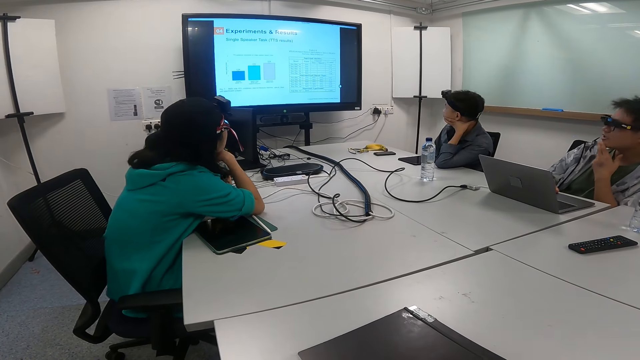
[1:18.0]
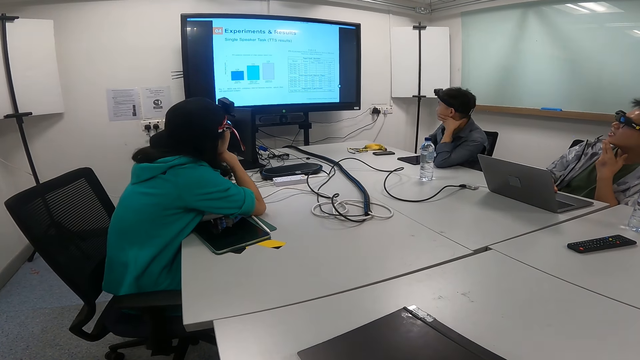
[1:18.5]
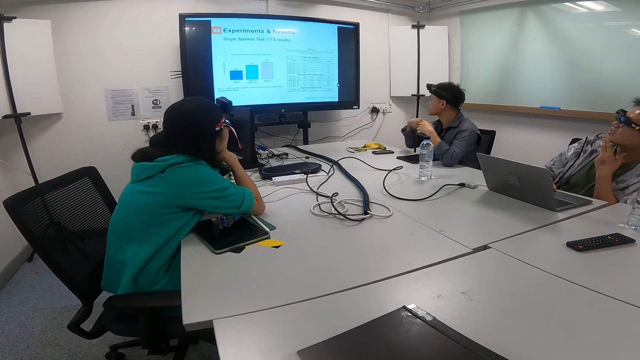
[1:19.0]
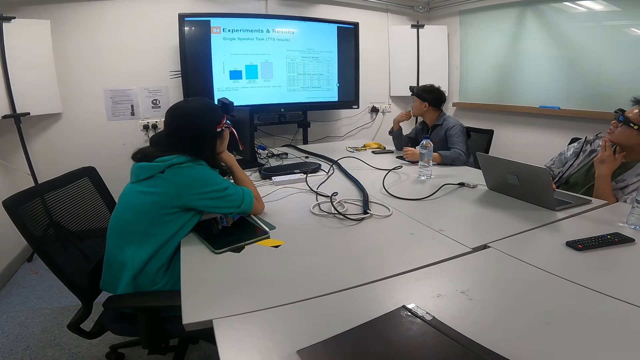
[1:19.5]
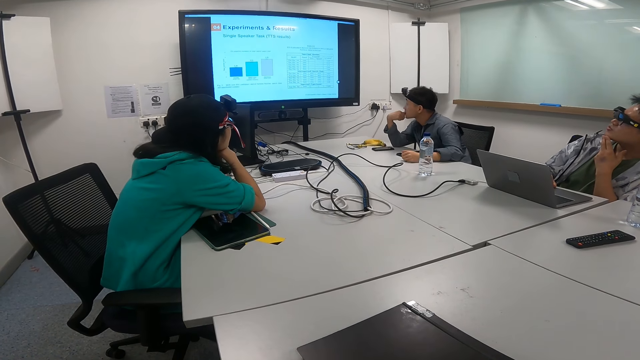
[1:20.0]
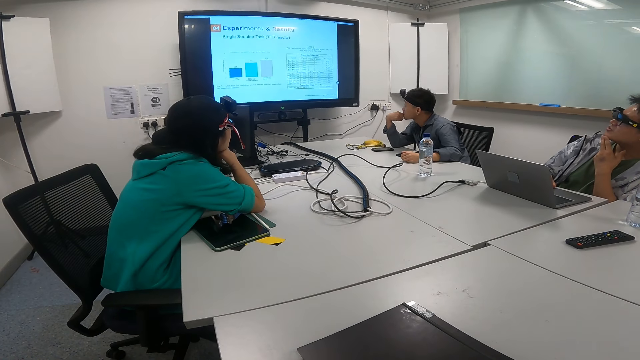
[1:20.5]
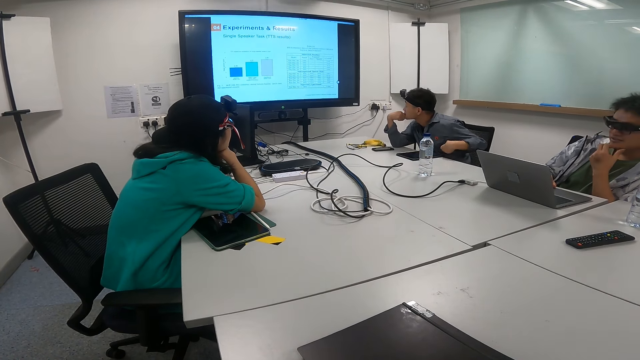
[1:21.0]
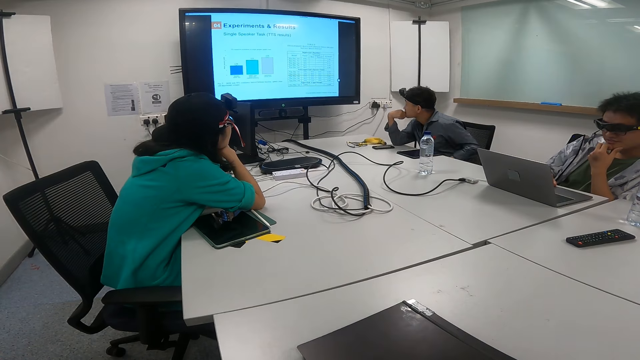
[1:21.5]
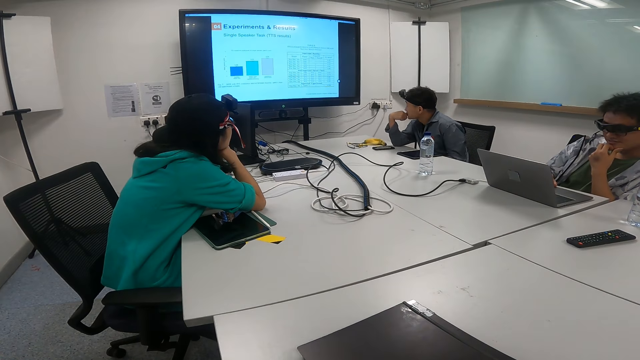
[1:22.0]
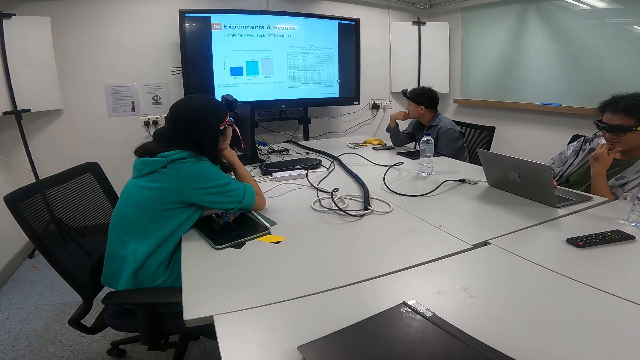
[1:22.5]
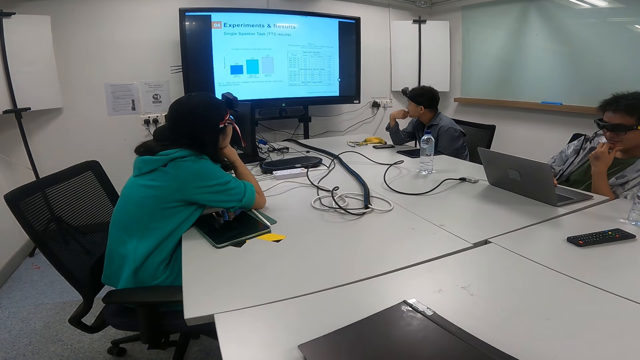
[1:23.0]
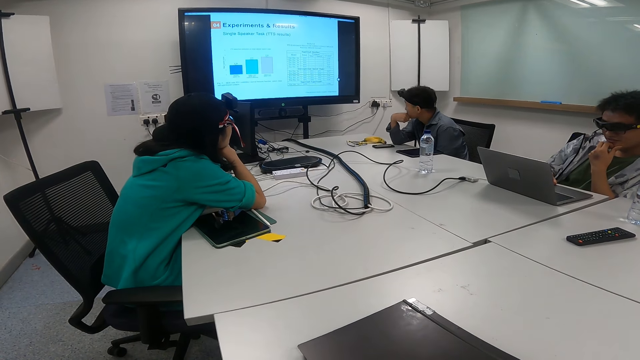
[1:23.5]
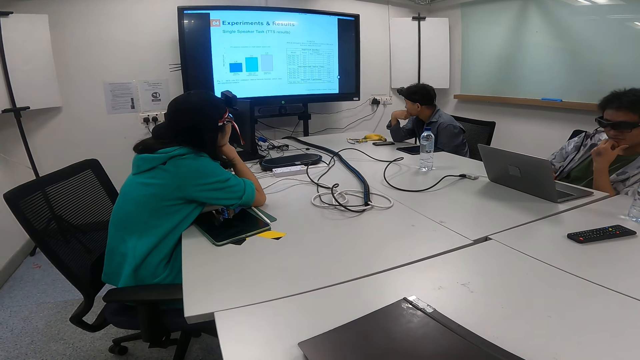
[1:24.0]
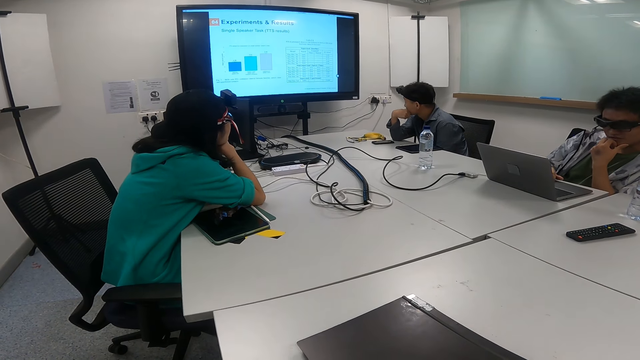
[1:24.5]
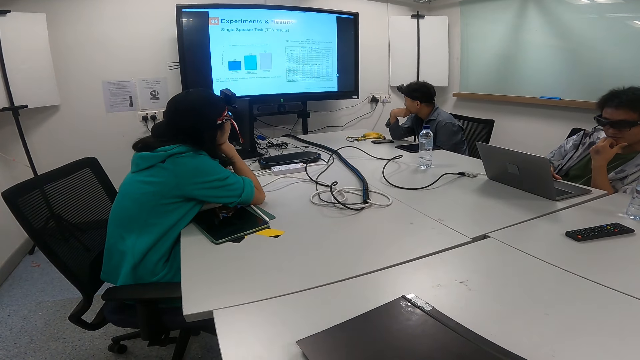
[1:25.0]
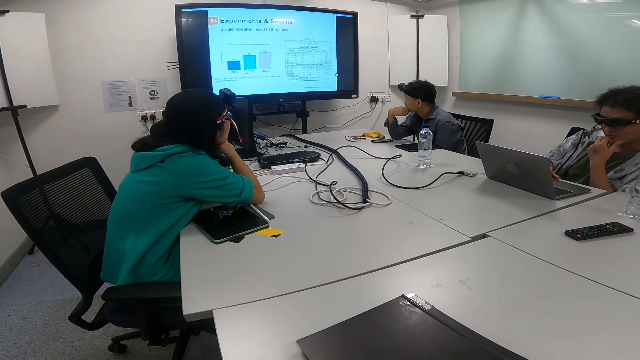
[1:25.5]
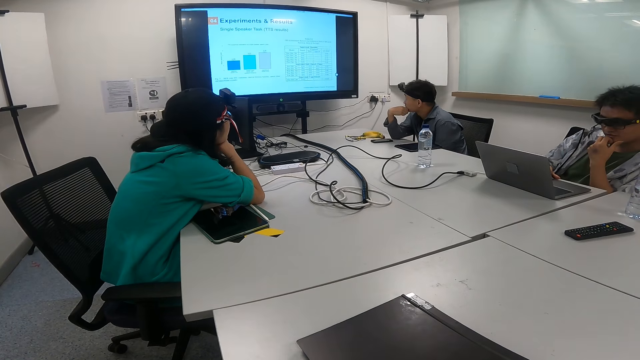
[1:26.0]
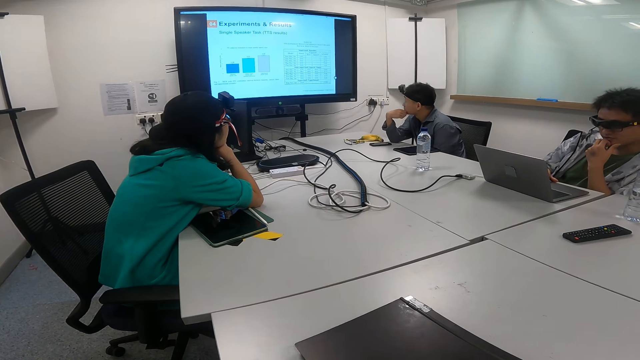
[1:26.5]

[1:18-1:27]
A woman holds the water bottle on the table. A man explains something on the television screen. Another man leans on the table with the right hand and puts down the left hand.

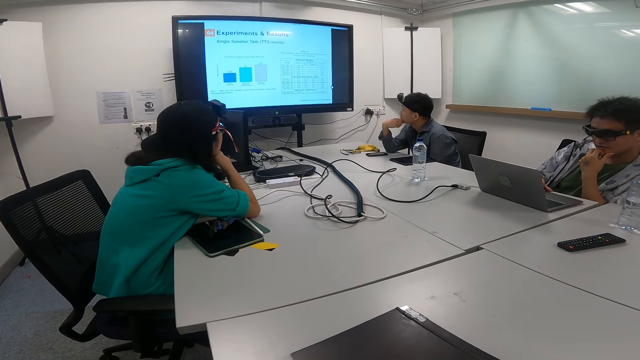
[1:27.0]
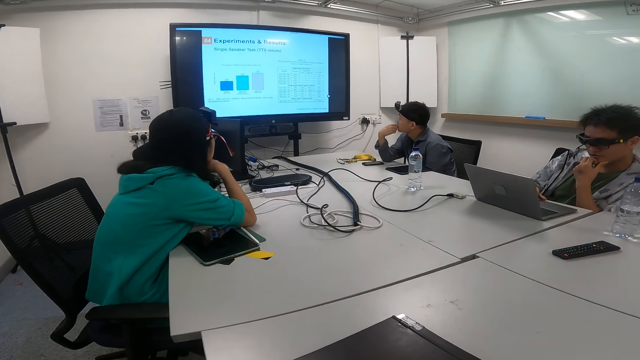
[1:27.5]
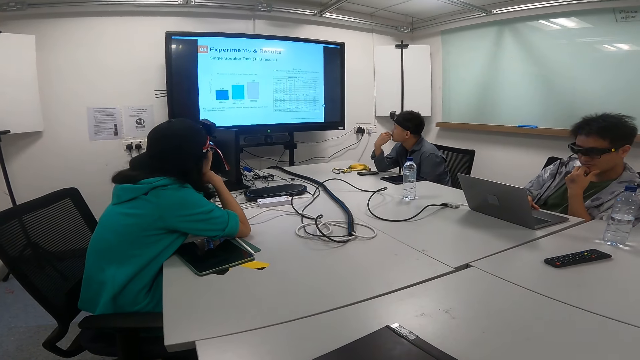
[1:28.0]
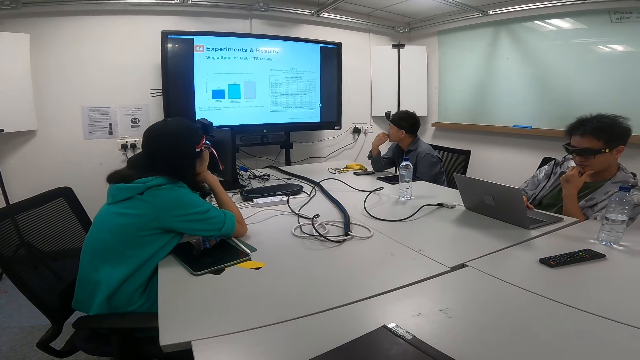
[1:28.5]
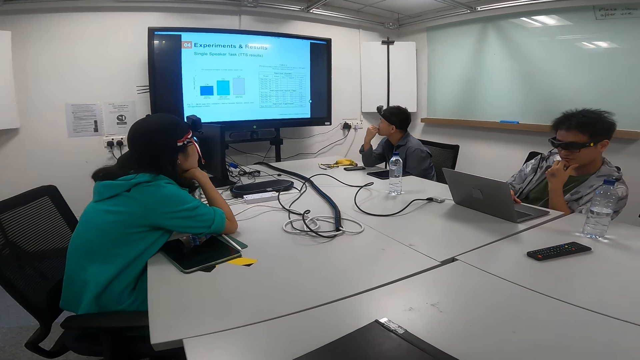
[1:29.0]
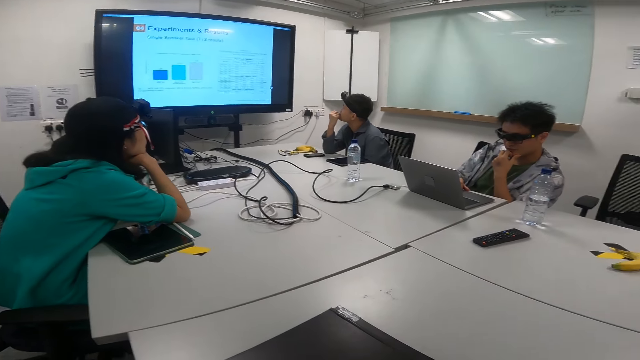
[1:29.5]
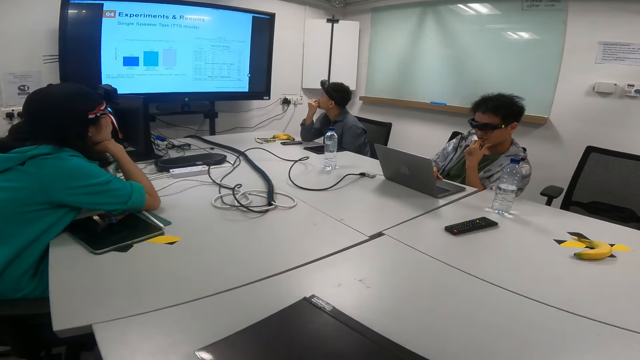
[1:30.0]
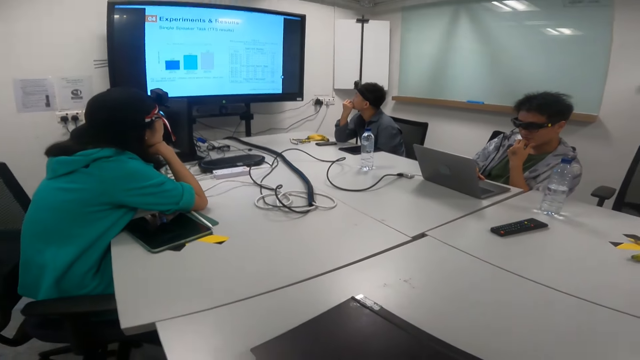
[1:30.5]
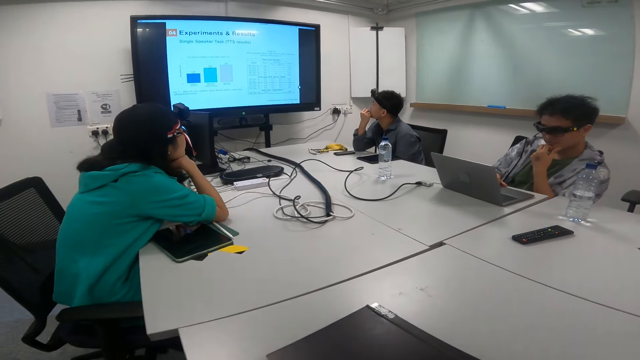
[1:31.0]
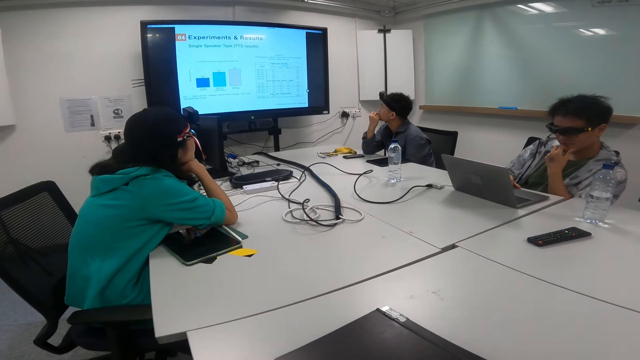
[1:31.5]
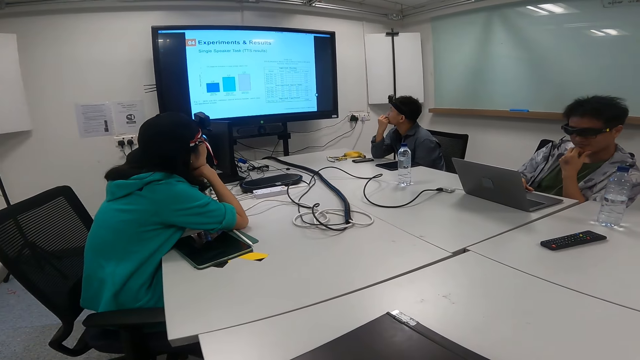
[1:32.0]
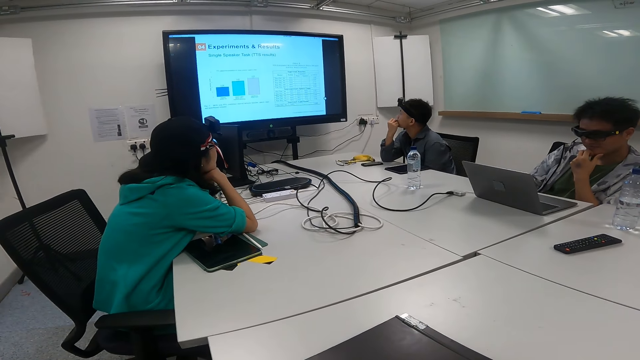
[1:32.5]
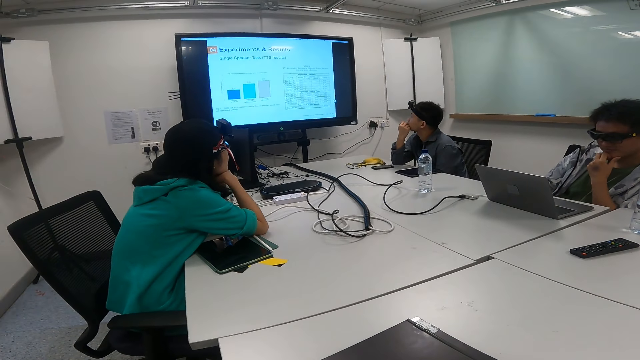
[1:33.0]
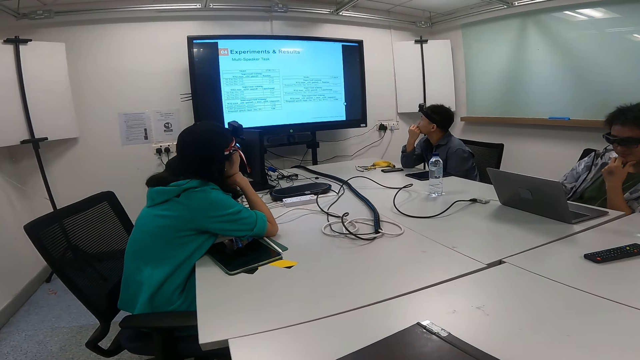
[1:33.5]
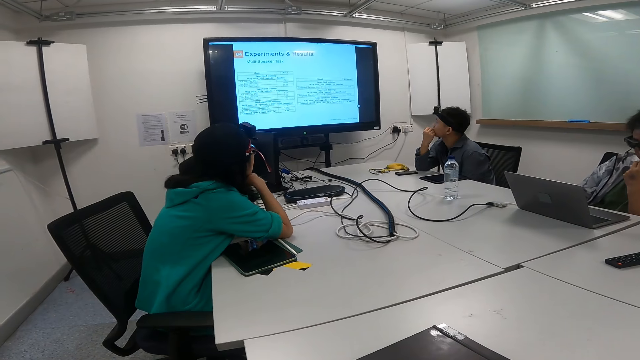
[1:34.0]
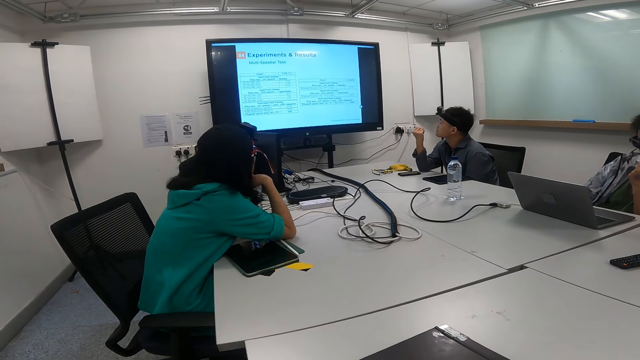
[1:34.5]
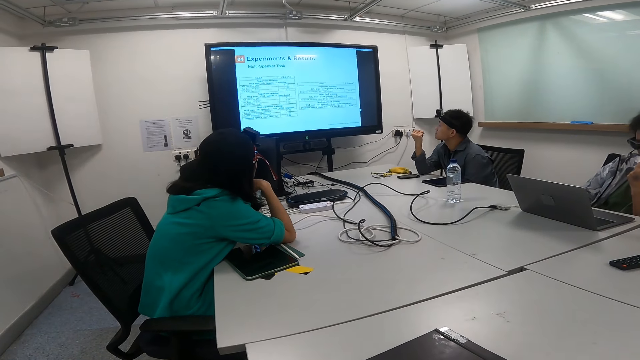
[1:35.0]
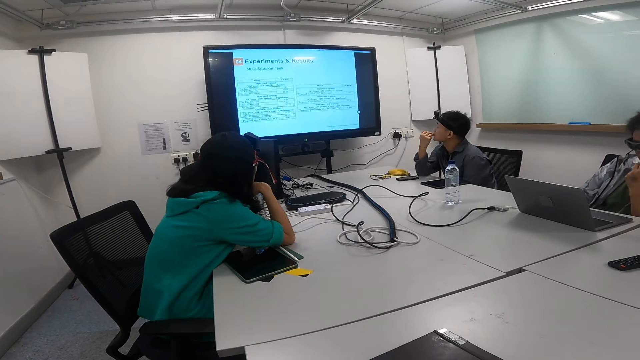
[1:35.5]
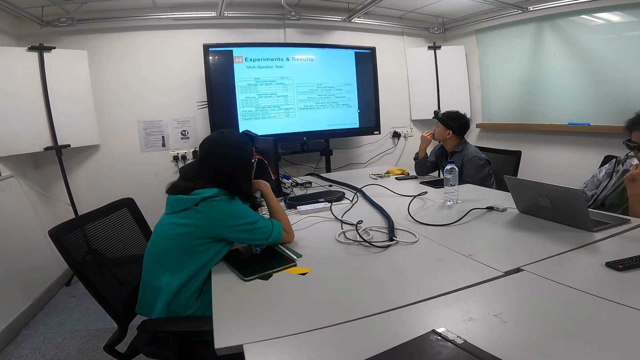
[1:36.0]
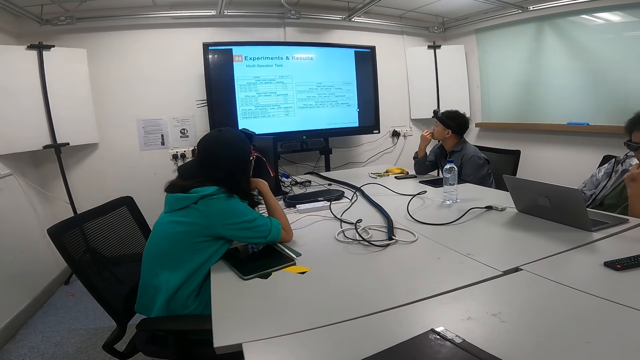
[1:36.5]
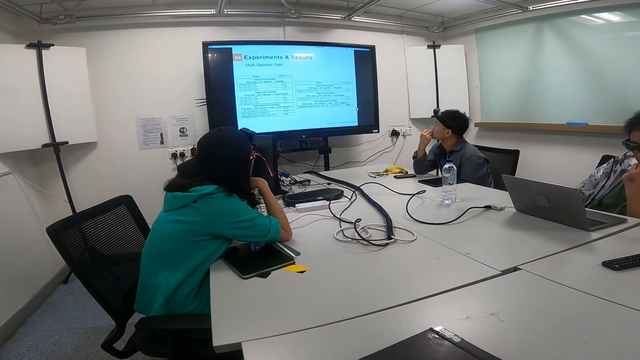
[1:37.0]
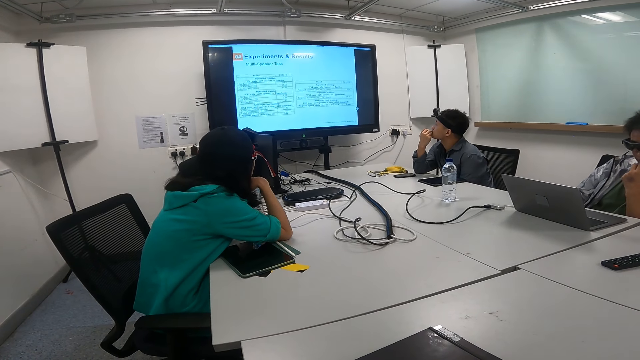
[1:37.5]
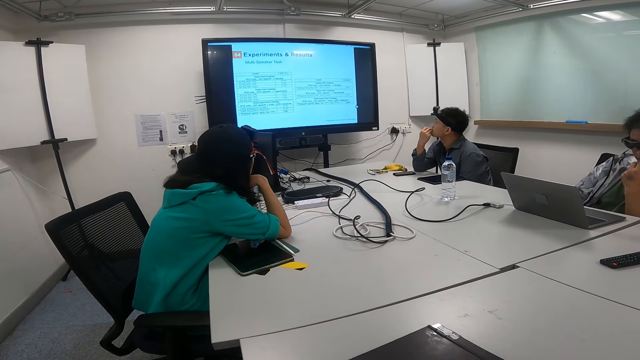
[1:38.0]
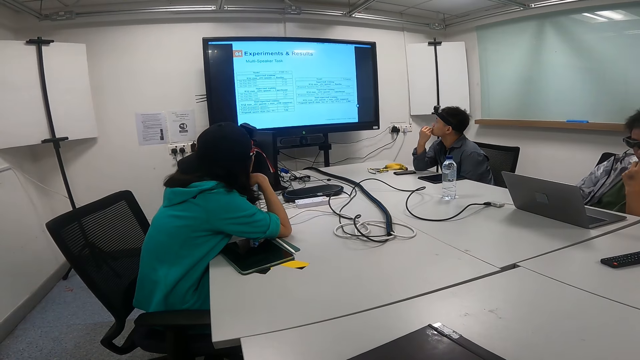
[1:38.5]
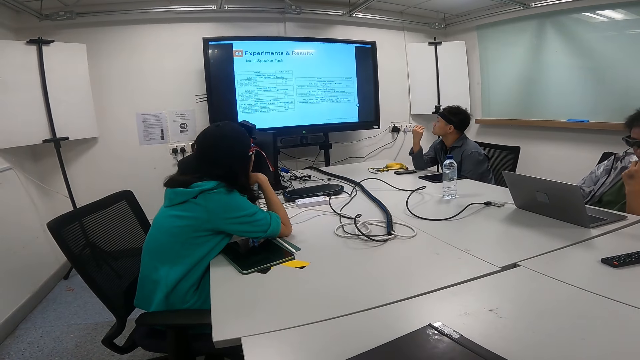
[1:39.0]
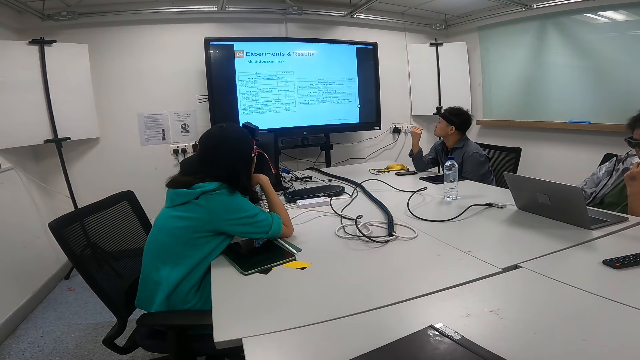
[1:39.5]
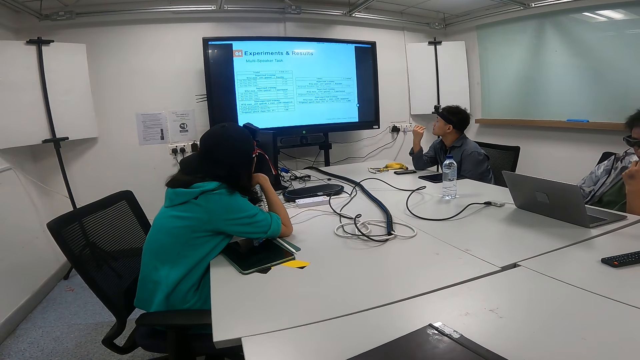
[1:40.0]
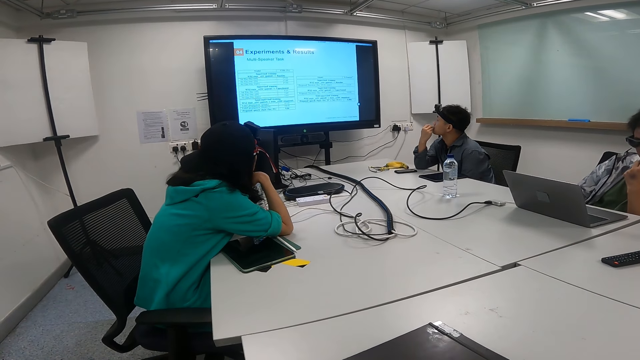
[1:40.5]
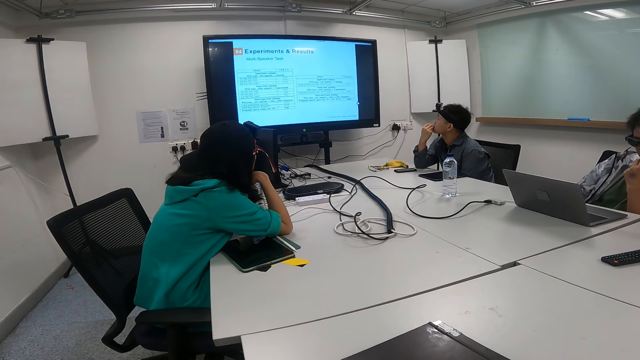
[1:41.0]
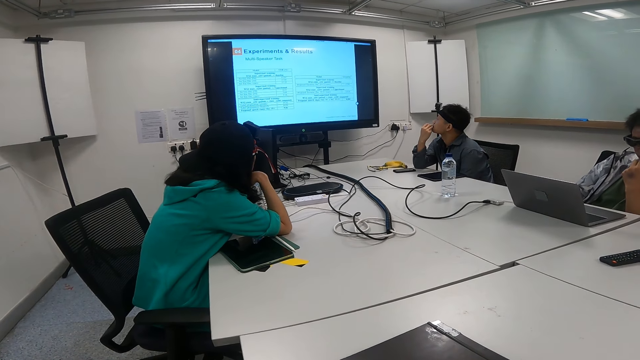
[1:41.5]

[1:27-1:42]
A person looks at a man. A man operates the laptop with his left hand. Another man removes a finger from the mouth. The person watches television. The other man puts the finger in the mouth. The man operating the laptop explains something on the television screen. The other man removes the finger from the mouth and puts the finger in the mouth.
